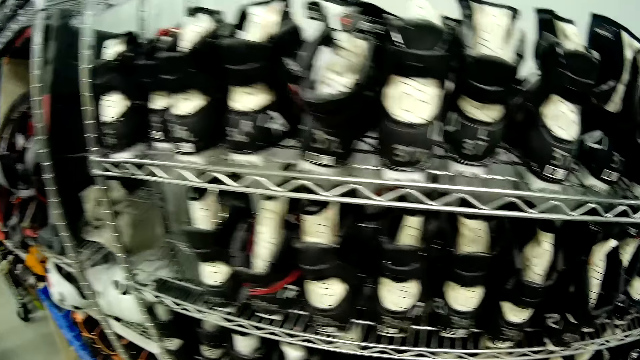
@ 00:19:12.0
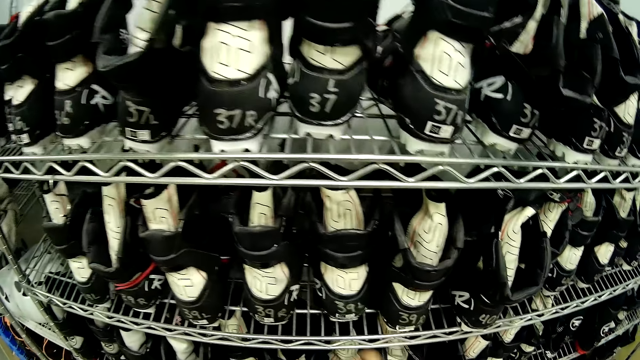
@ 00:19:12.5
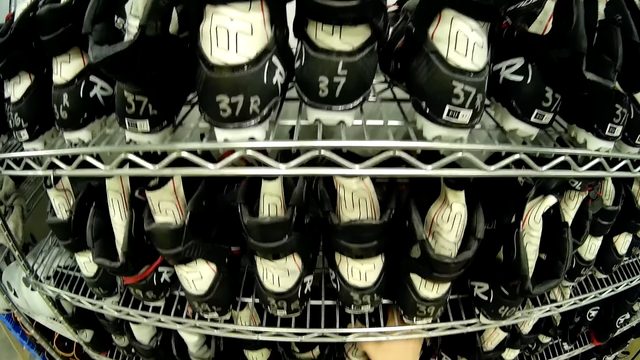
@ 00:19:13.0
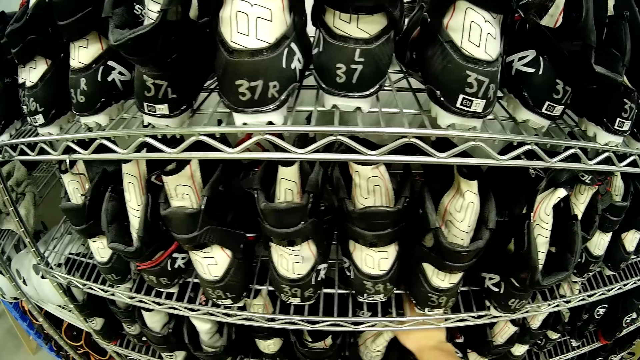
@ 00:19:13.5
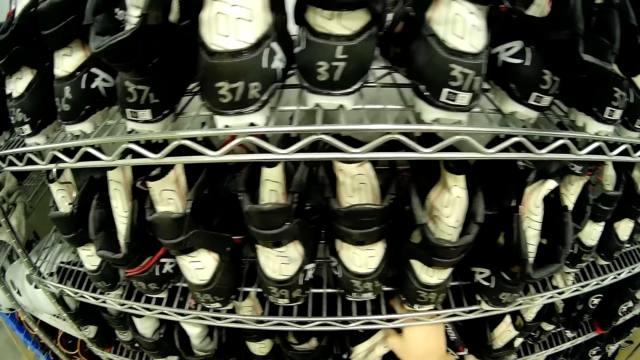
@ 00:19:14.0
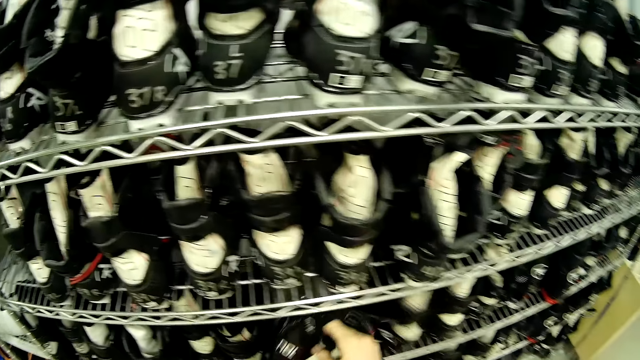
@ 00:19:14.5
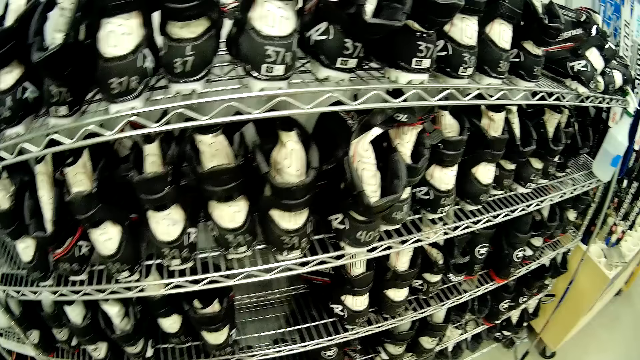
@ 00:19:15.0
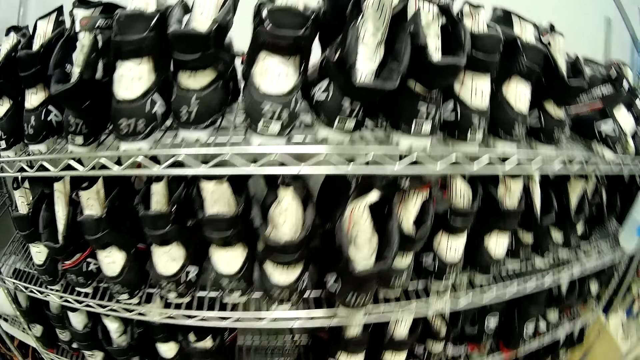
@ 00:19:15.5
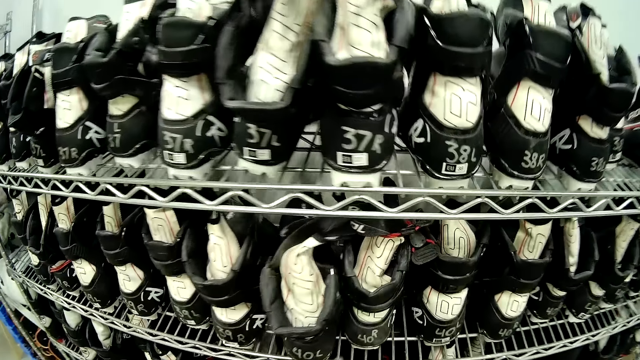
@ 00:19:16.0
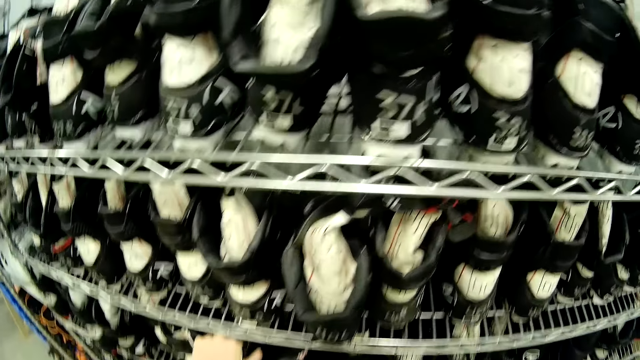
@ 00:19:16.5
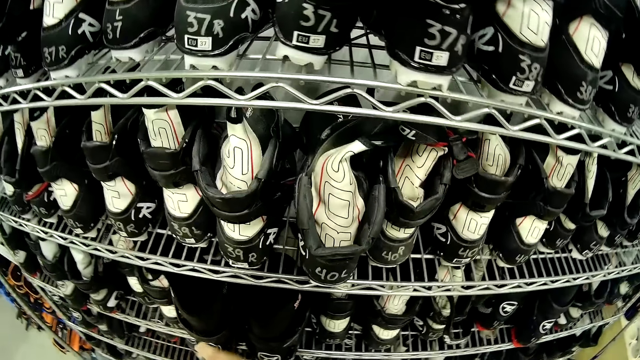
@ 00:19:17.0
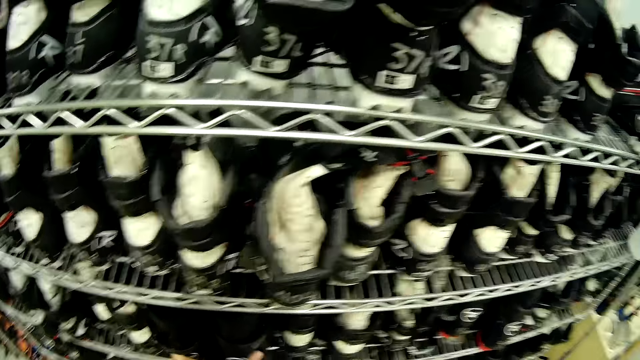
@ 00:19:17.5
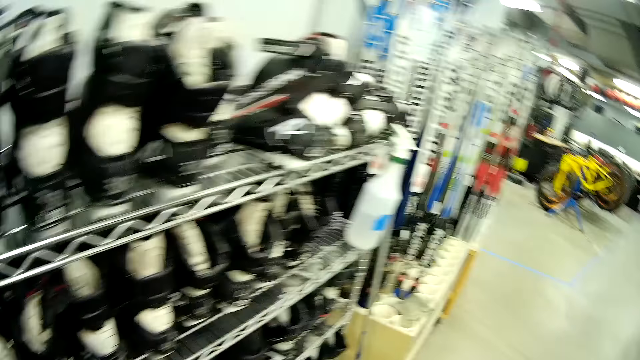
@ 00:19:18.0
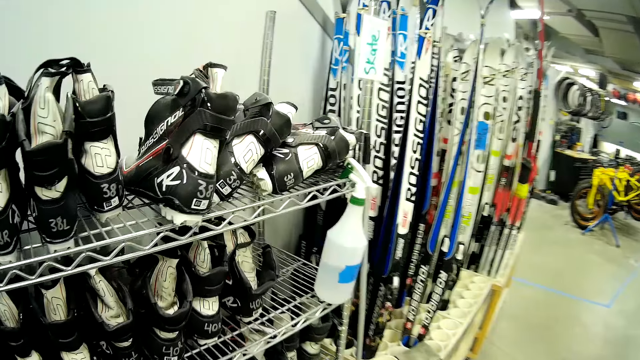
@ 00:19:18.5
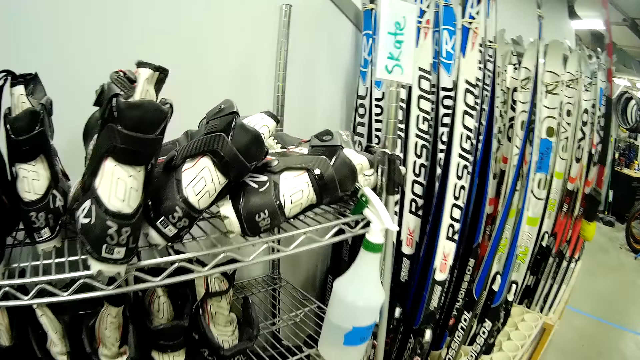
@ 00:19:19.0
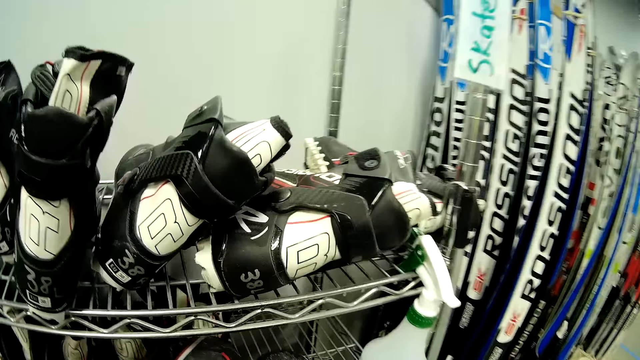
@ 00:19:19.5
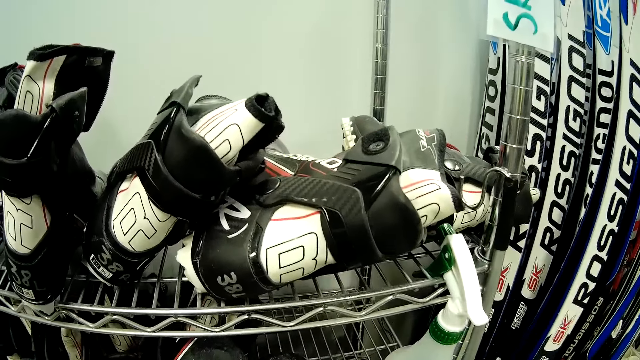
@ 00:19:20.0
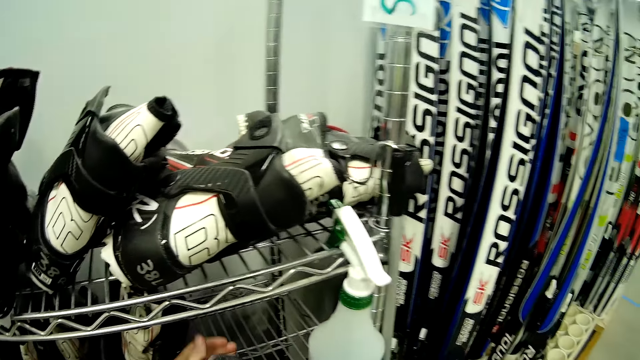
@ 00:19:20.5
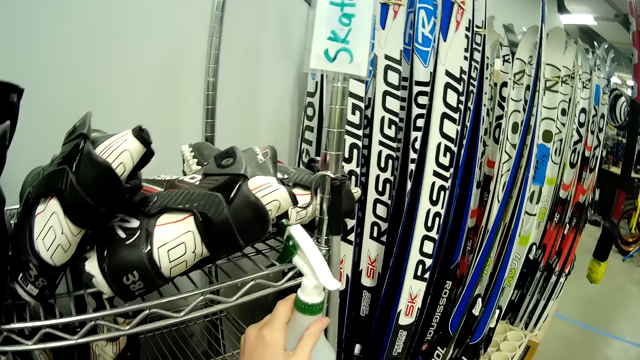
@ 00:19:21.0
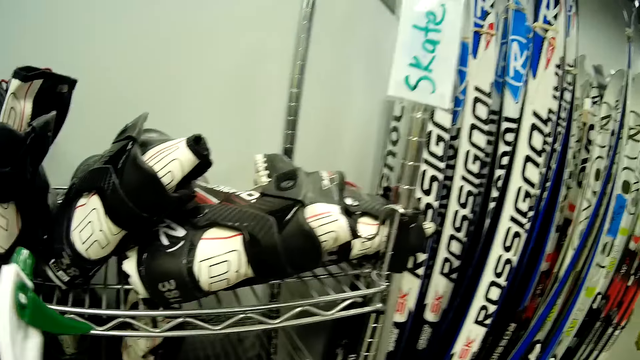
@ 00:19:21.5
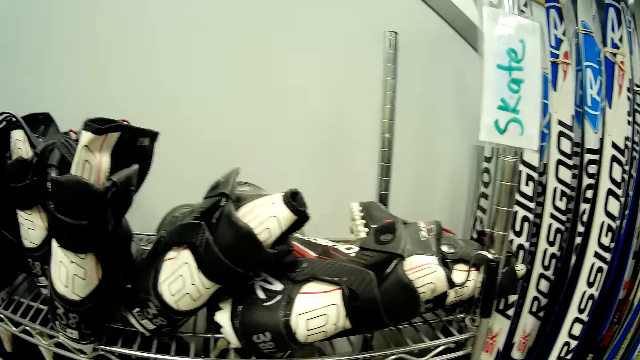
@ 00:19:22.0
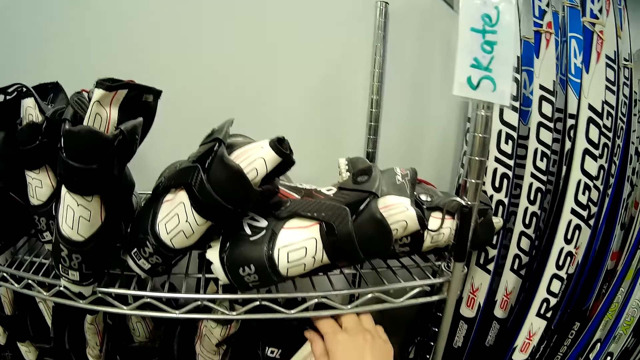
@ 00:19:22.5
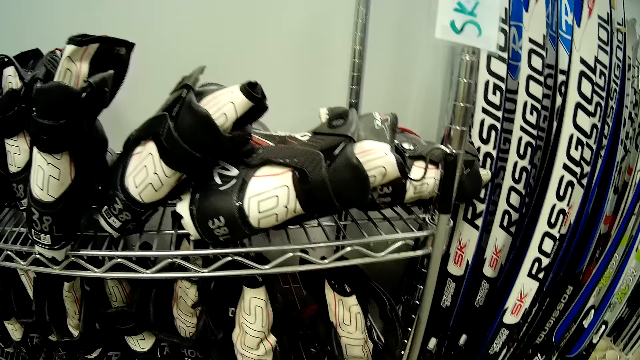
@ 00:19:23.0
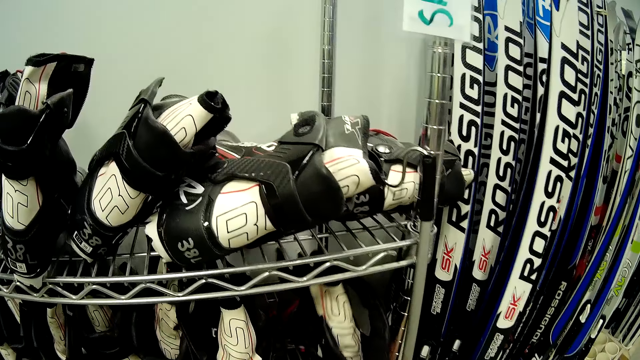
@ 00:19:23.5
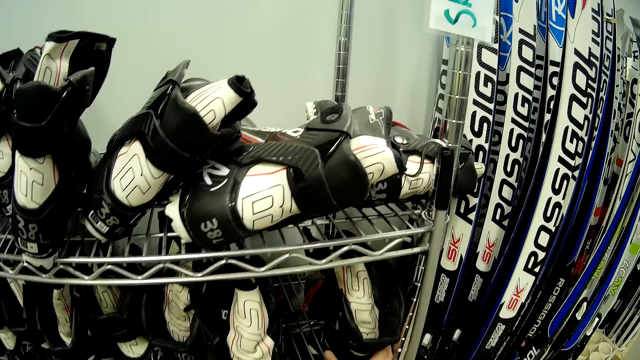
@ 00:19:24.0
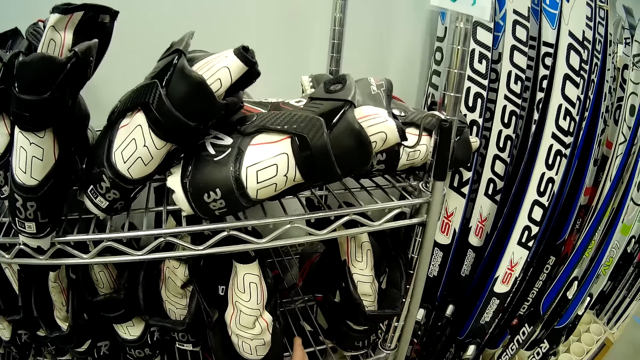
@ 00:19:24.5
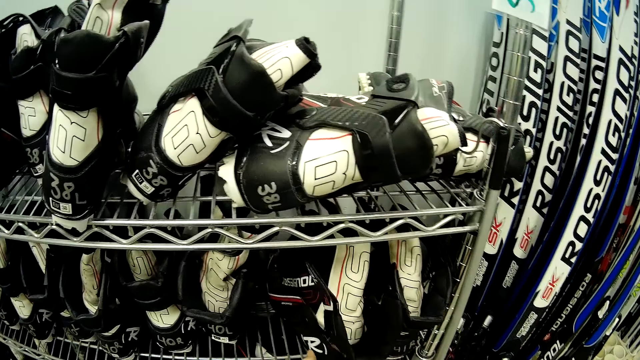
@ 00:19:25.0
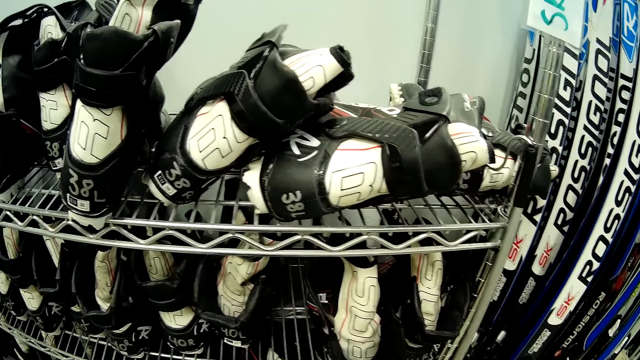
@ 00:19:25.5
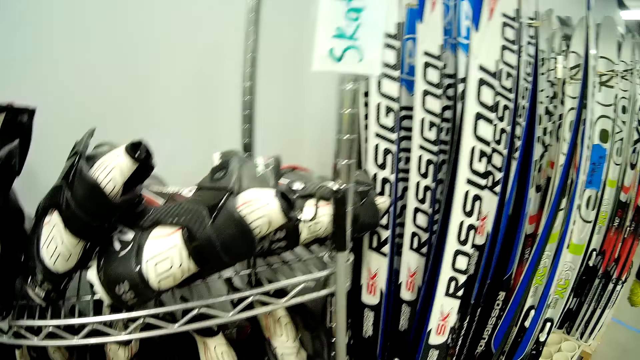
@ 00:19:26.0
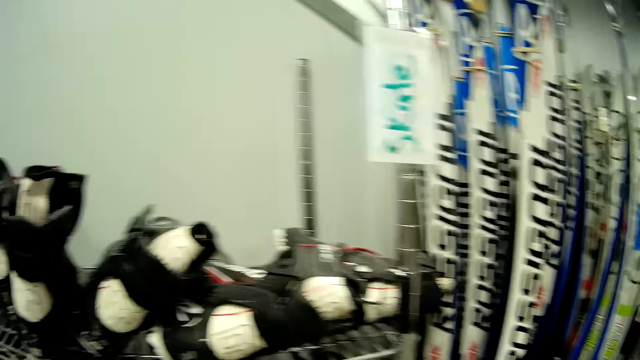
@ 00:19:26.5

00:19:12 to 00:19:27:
The camera wearer drops the third ski boot on the first boots rack. They take the skating shoes. They adjust the ski boots on the first boots rack. They grab a spray bottle. They adjust the ski boots on the first boots rack.

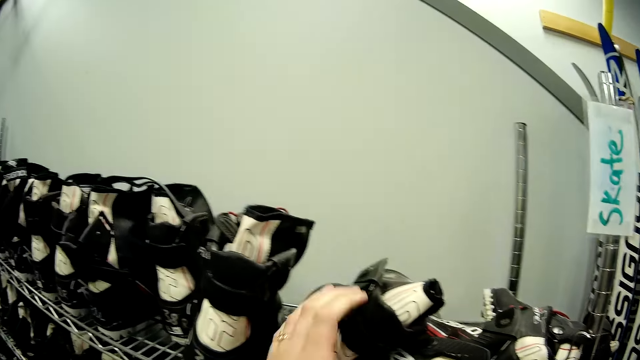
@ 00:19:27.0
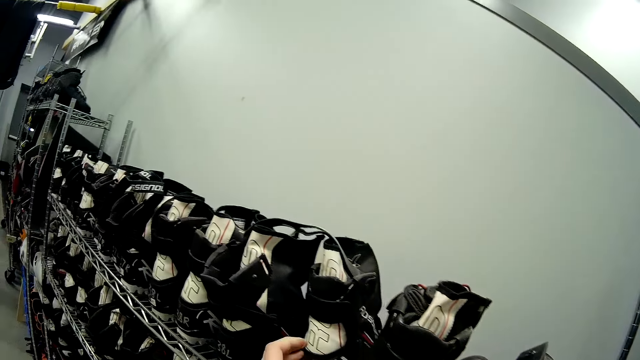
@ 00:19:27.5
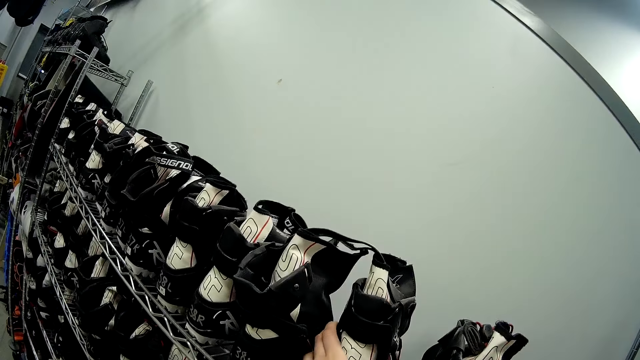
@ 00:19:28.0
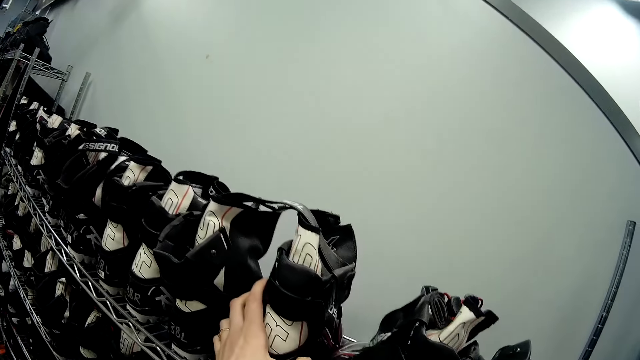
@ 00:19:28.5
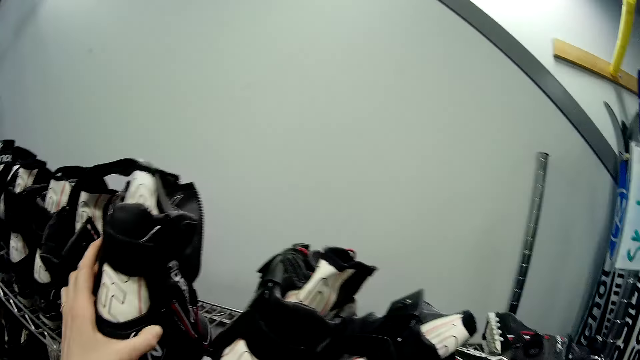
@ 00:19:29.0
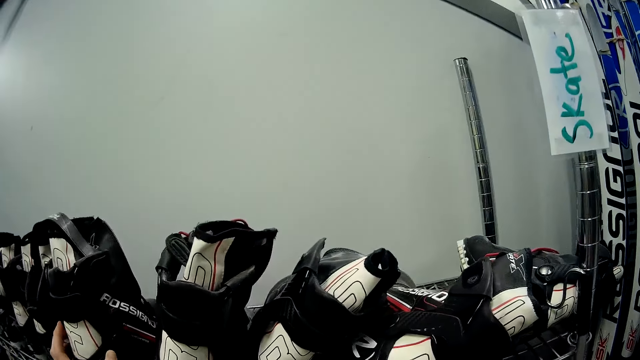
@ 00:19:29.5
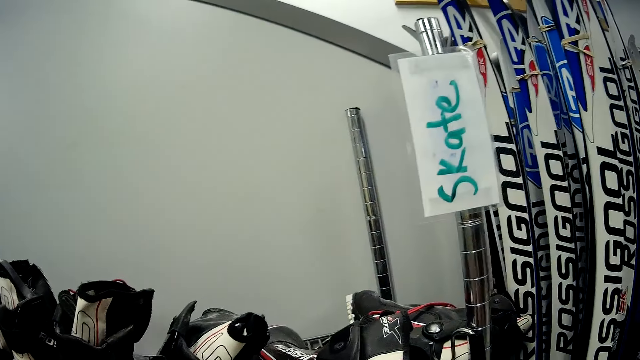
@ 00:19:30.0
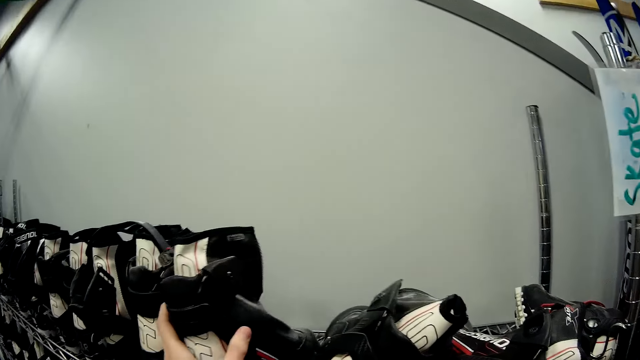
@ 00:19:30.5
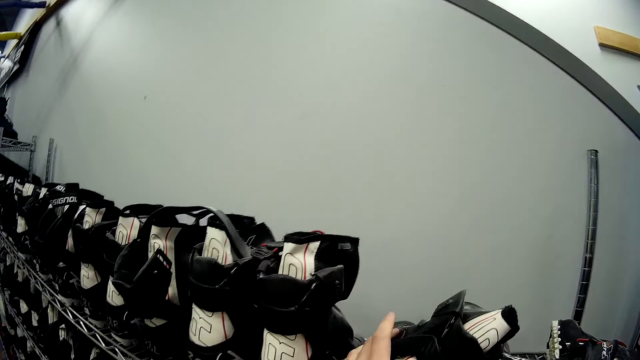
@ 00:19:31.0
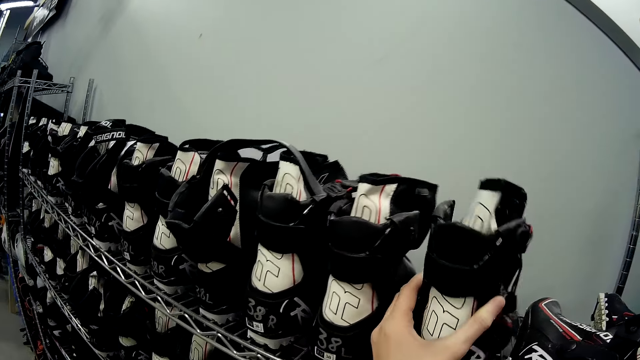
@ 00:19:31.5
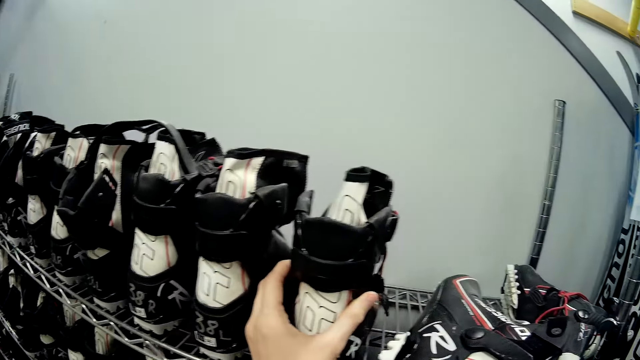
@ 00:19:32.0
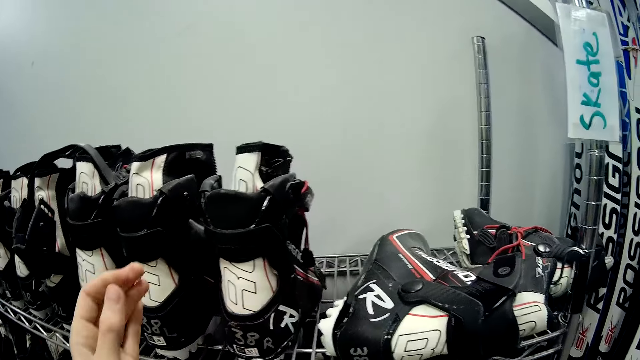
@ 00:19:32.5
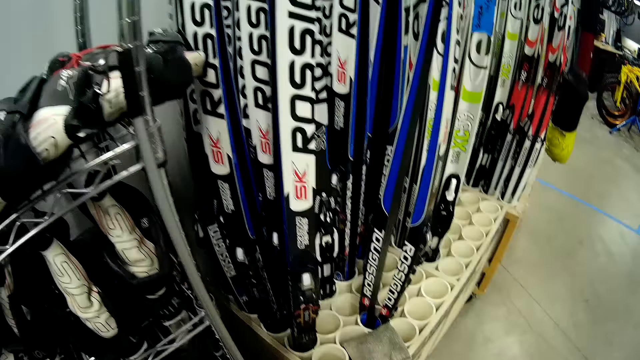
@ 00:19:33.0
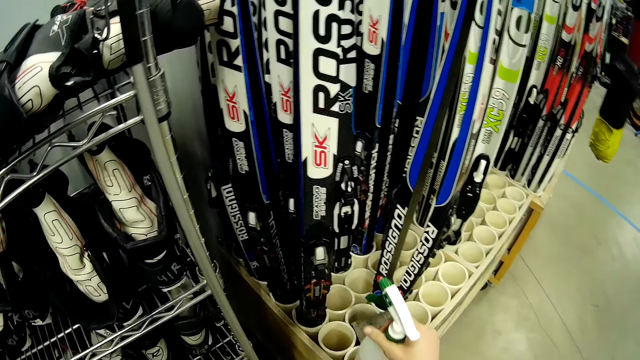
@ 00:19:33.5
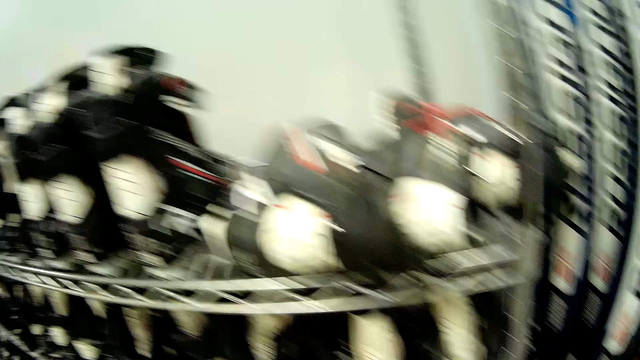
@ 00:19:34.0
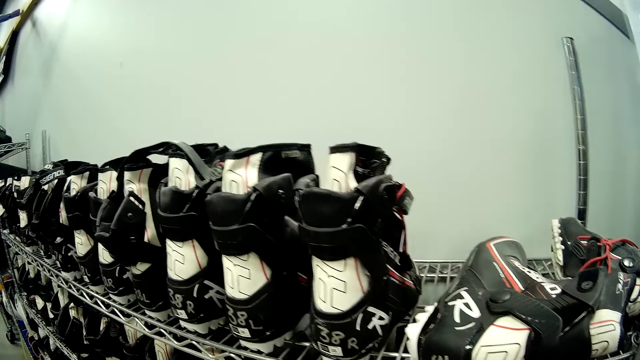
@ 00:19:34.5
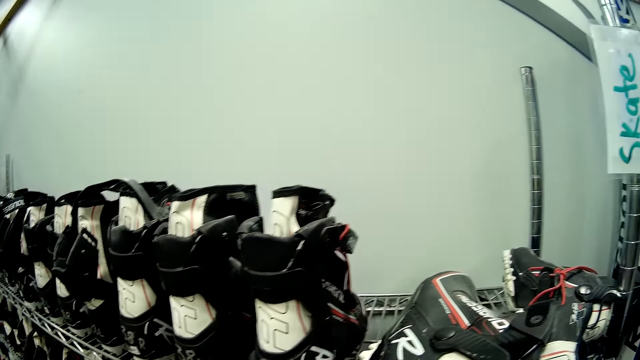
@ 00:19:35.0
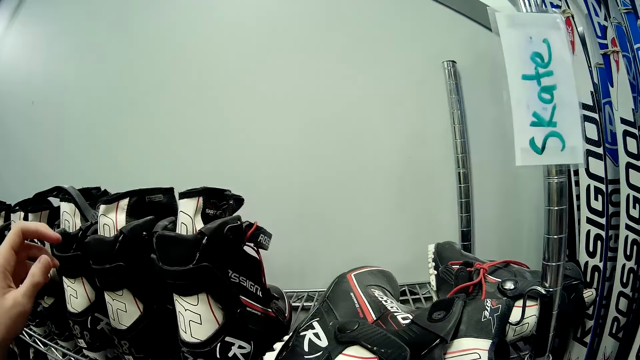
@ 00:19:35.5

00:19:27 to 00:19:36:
The camera wearer drops the spray bottle.
